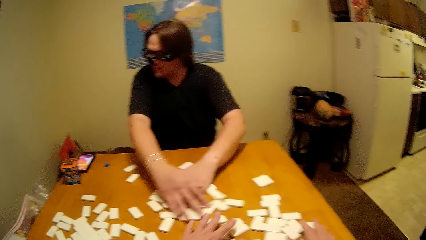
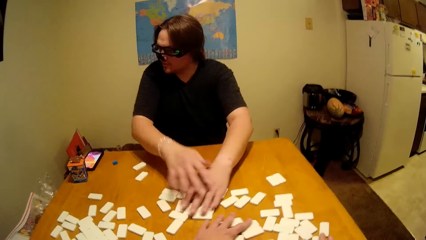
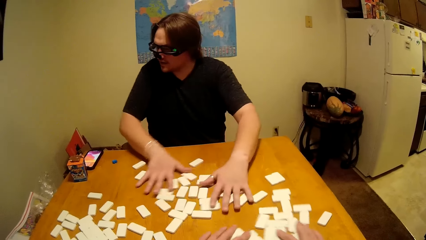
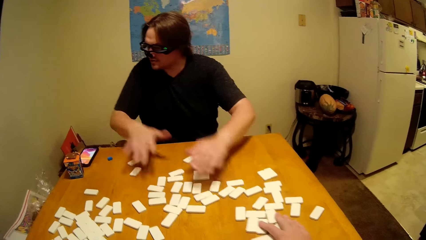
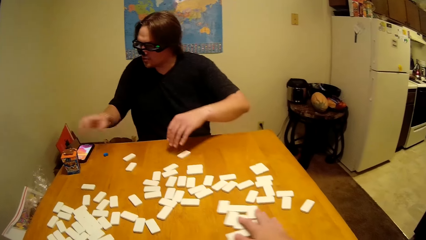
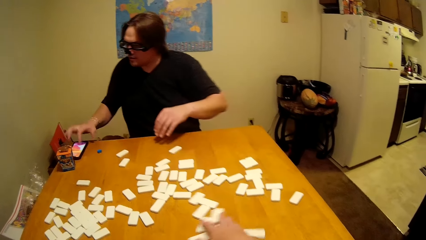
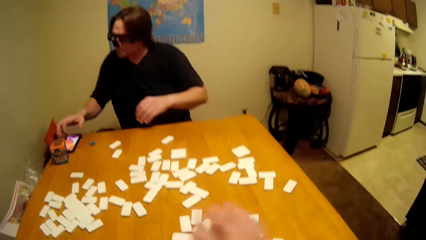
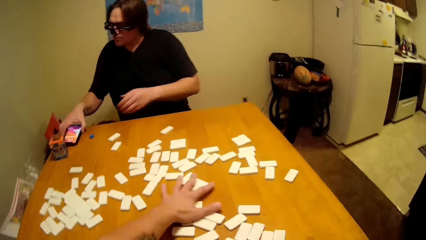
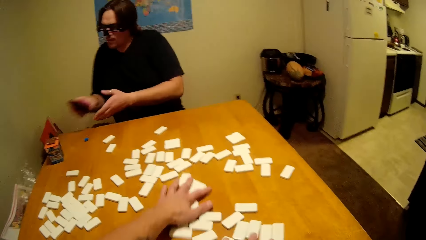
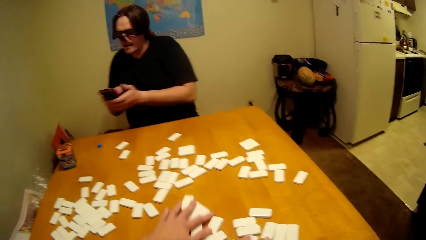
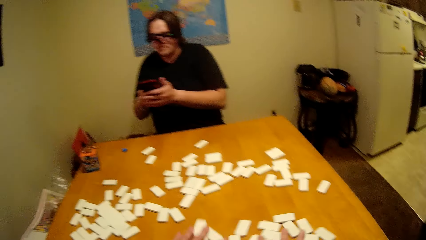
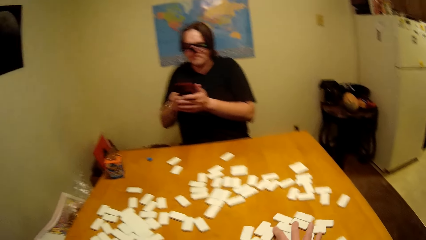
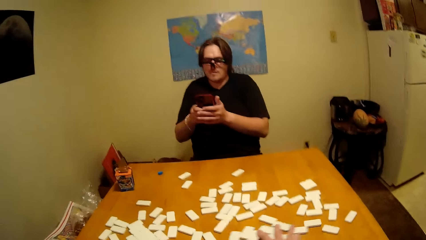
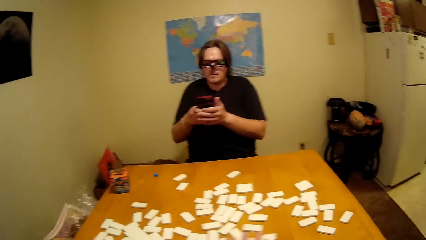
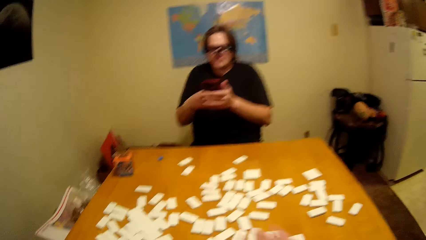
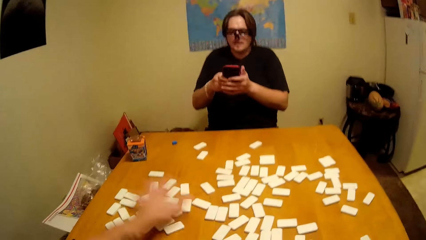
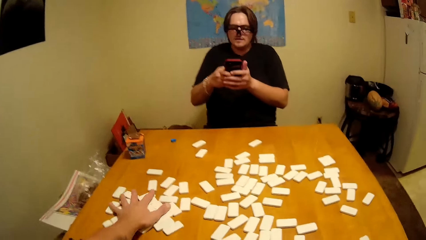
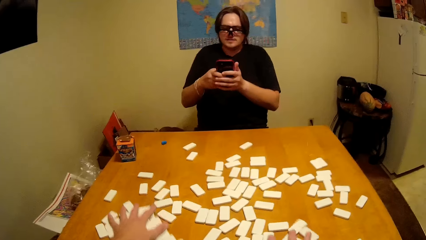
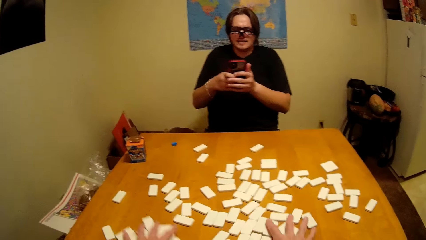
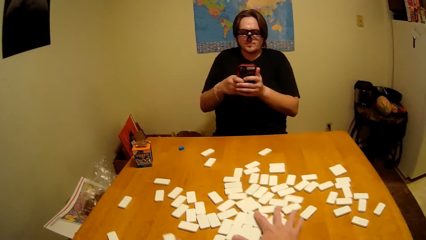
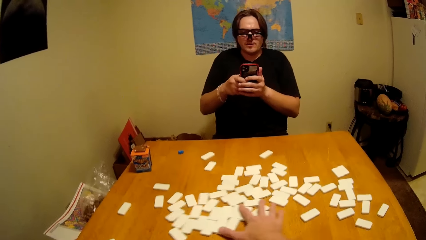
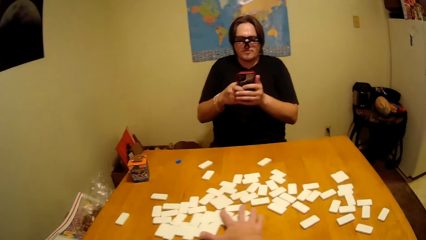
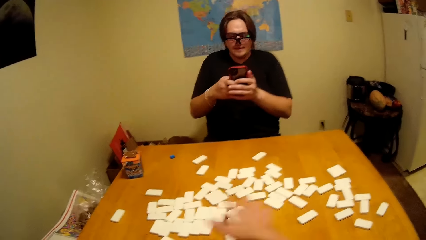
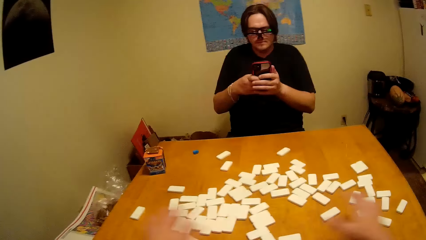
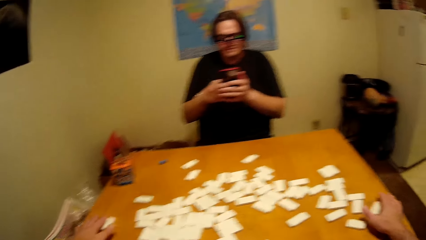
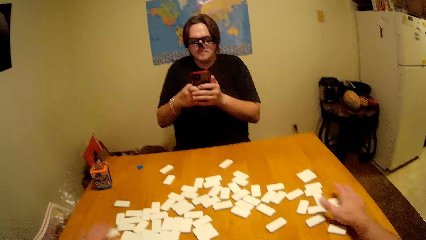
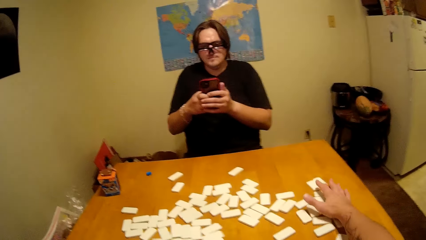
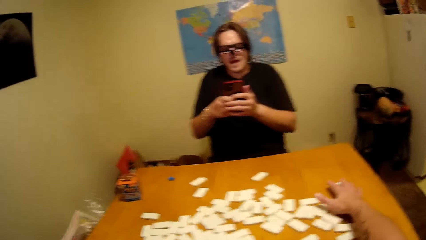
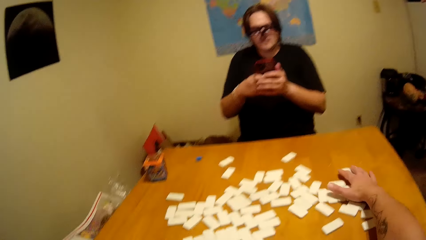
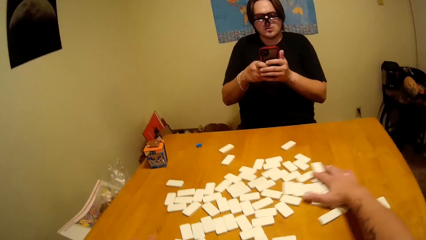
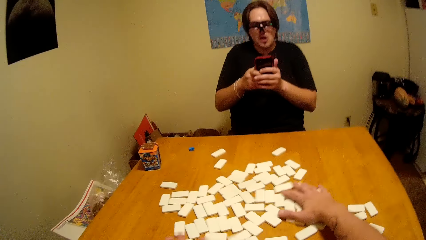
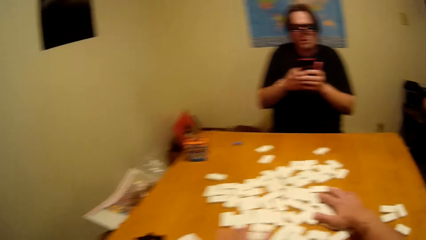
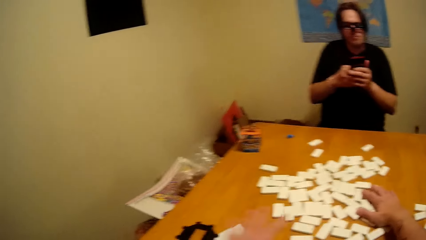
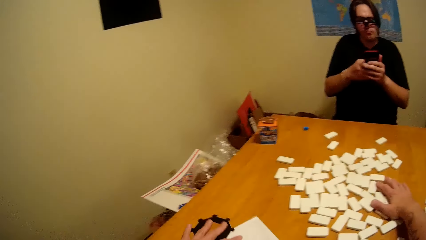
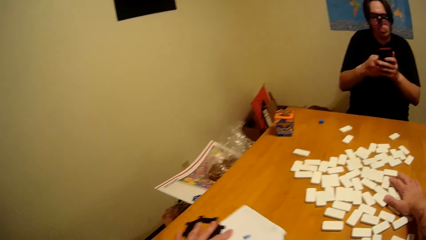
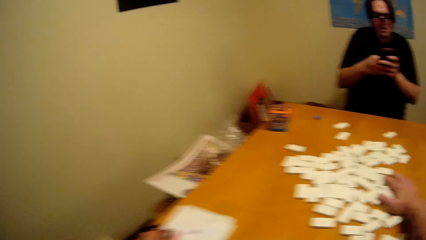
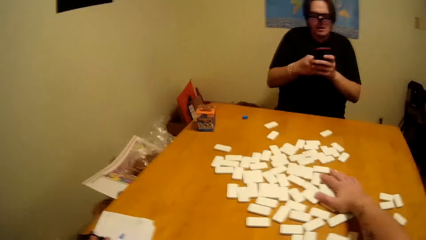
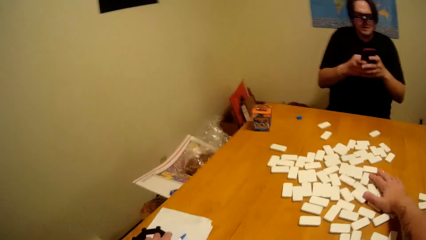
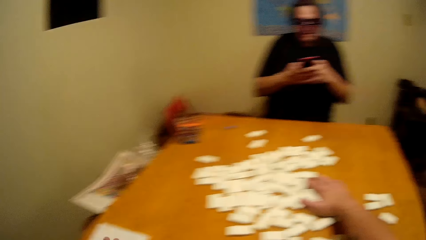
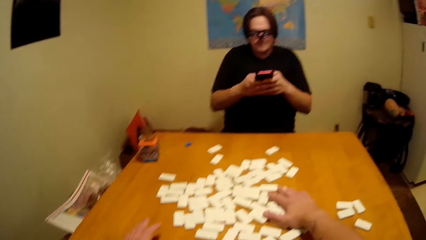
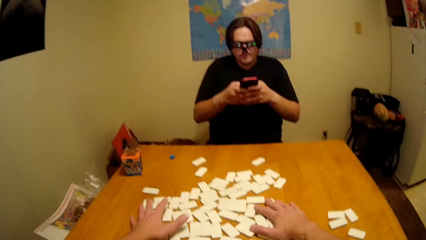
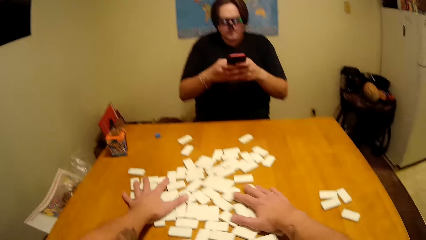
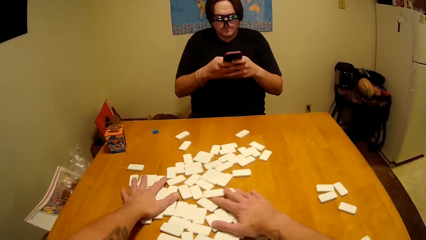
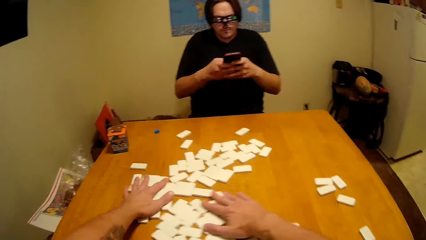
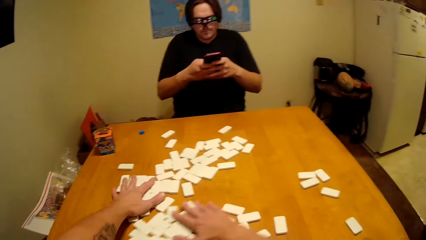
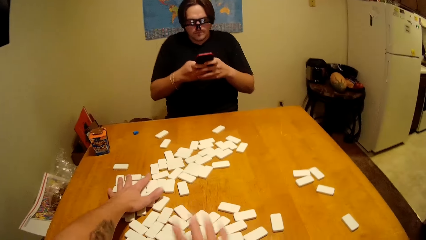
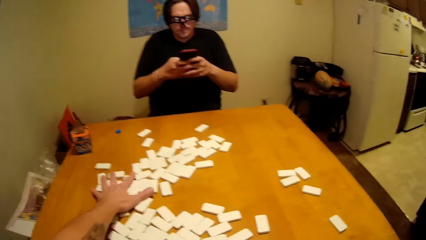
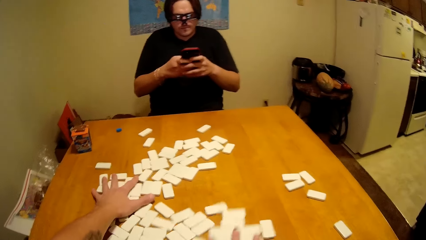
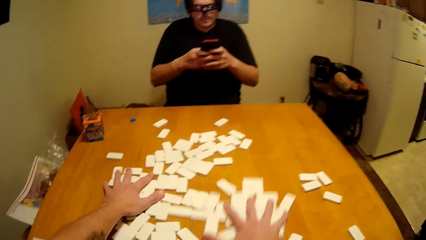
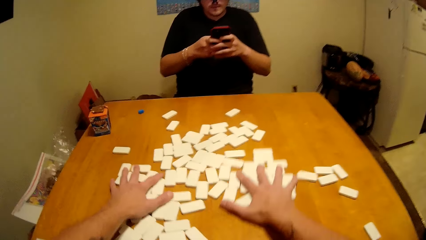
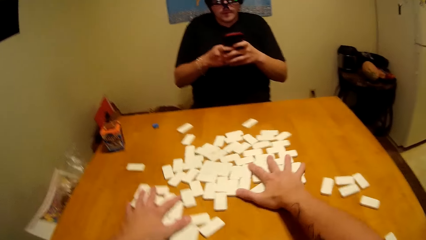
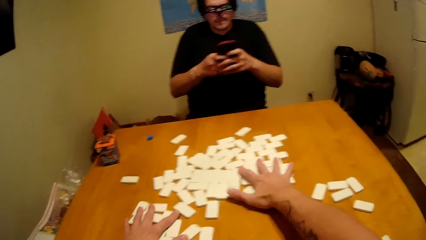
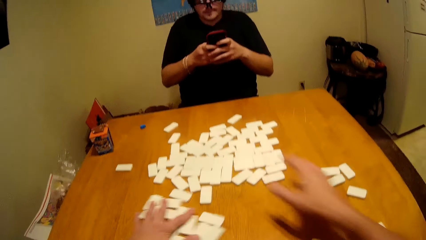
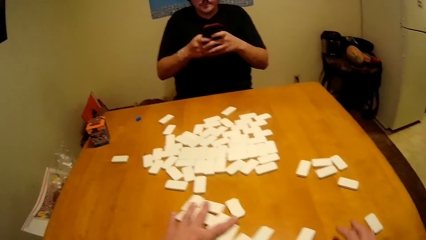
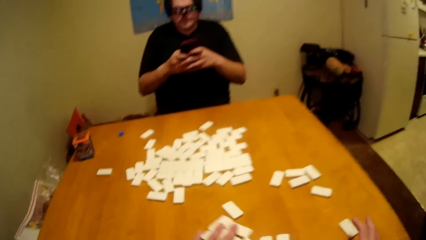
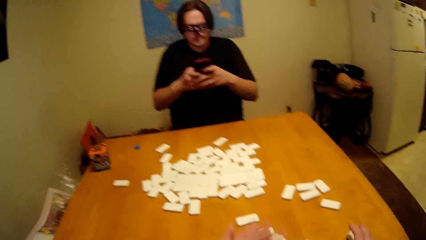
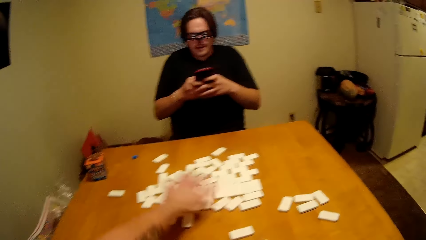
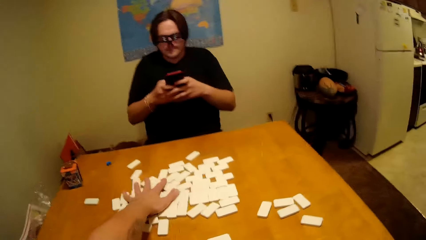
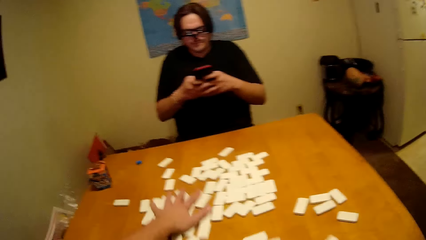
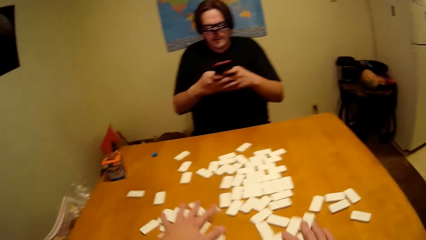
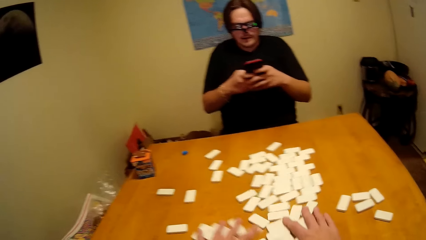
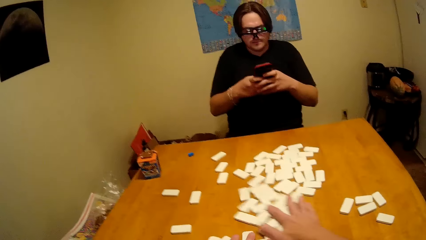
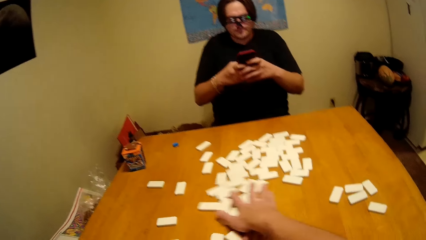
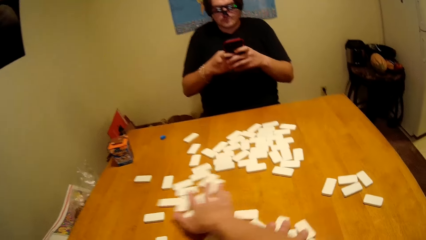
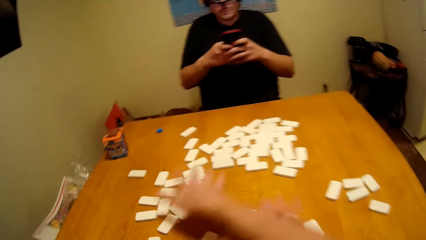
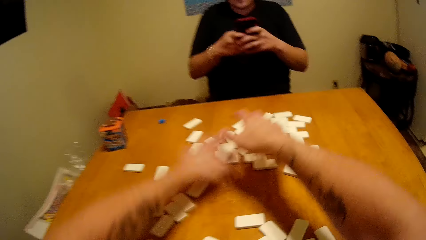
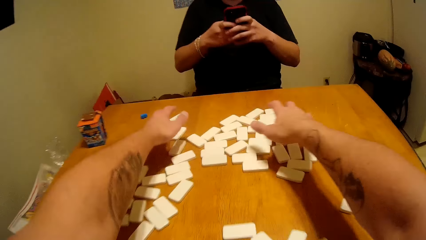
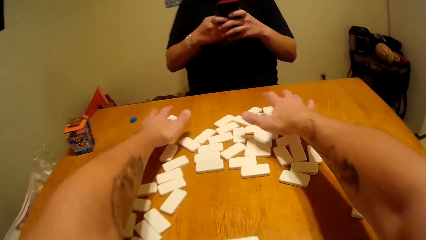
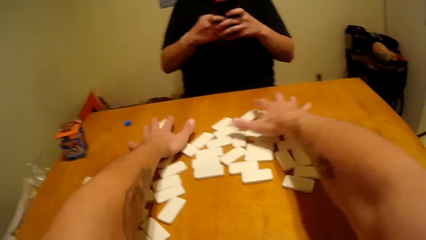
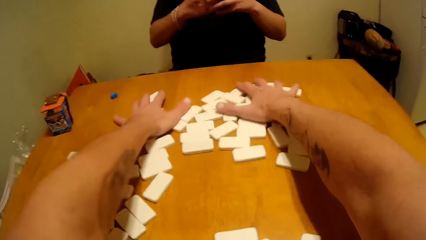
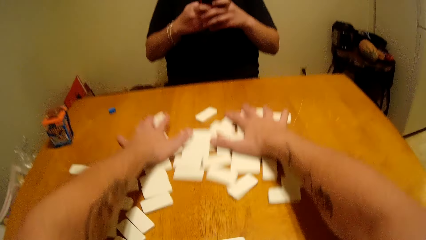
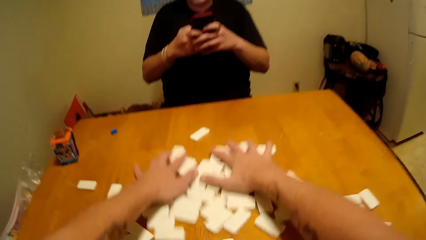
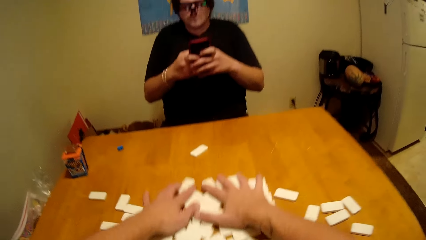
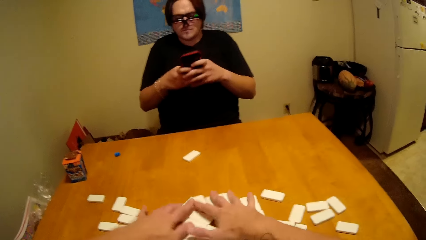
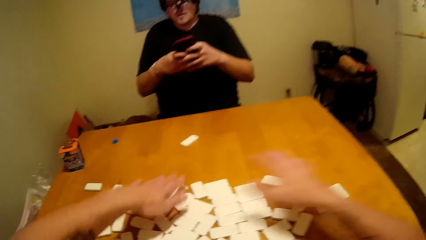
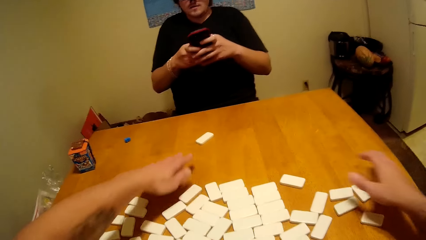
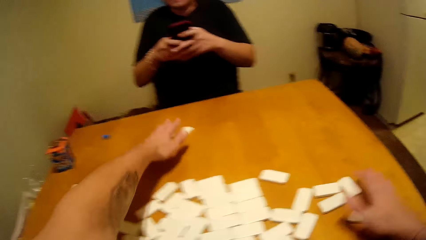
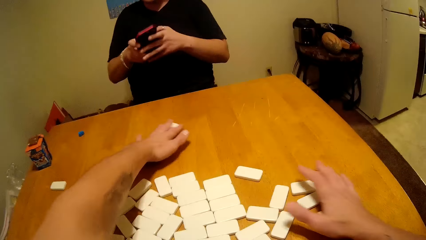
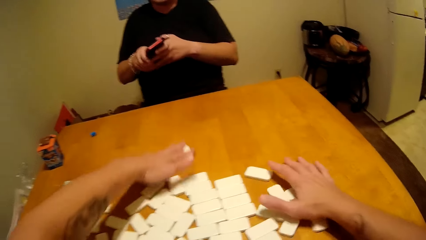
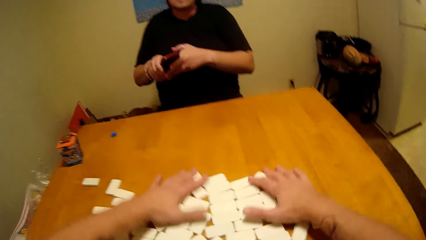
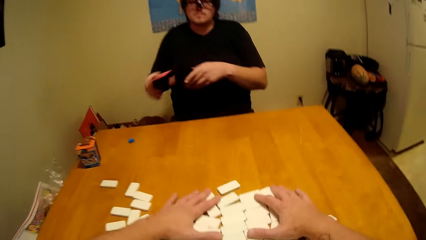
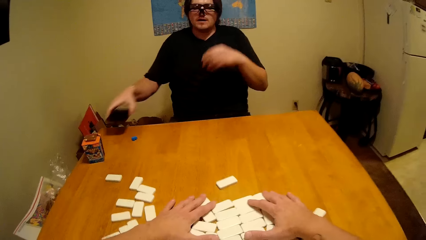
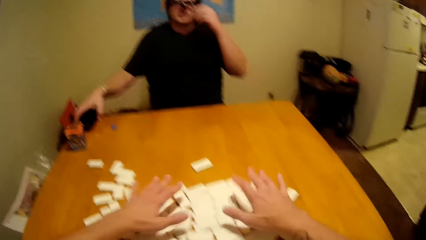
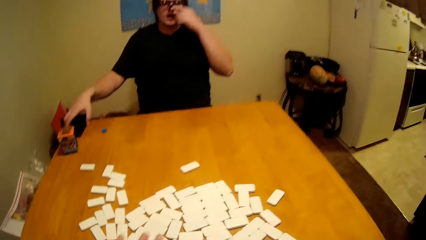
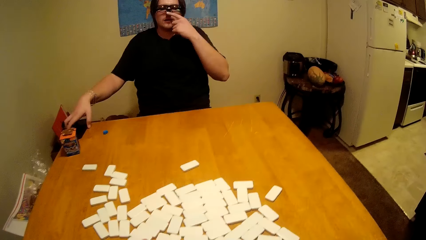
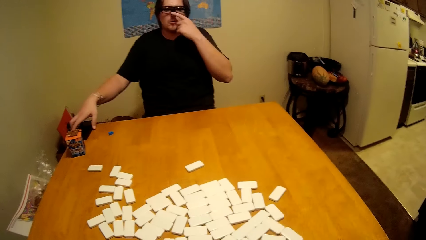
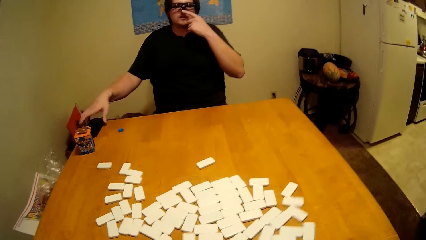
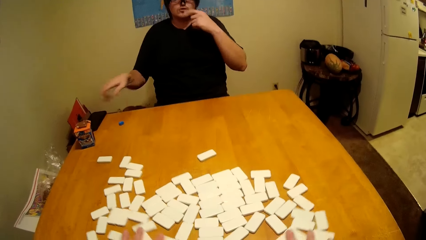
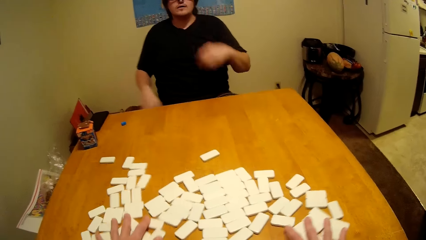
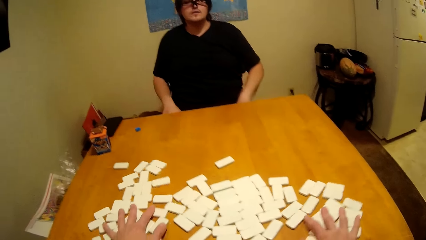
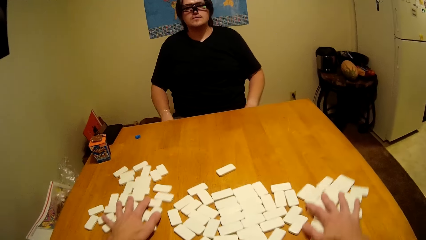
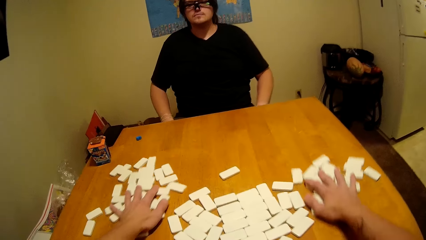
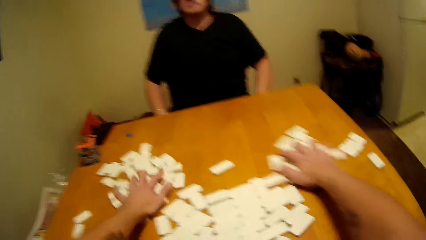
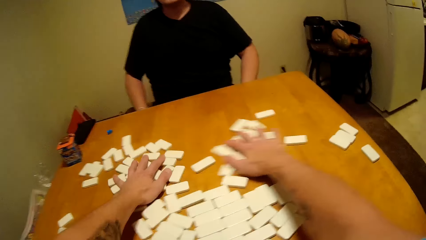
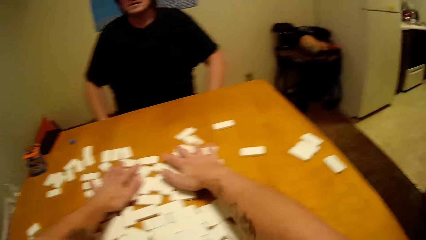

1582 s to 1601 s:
A man takes a phone. The man operates the phone. The camera wearer shuffles the dominoes. The man touches the phone with both hands. The man places the phone on the table. The camera wearer shuffles the dominoes.
